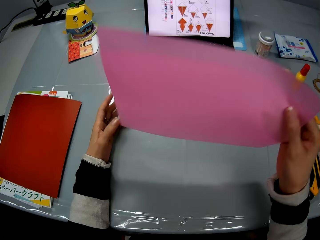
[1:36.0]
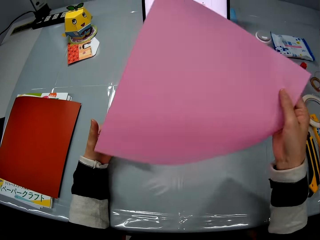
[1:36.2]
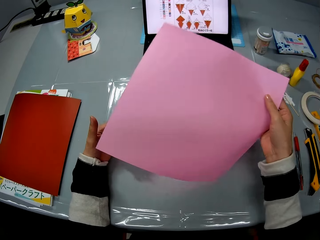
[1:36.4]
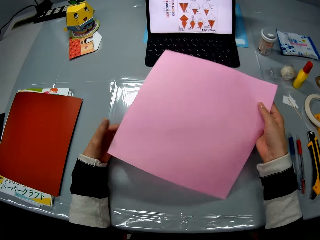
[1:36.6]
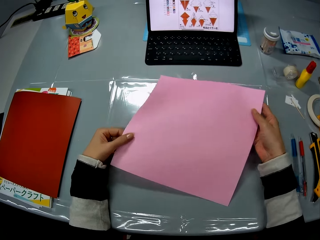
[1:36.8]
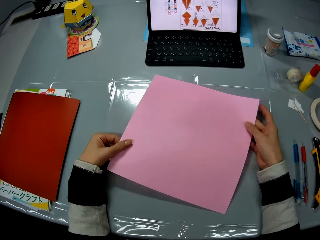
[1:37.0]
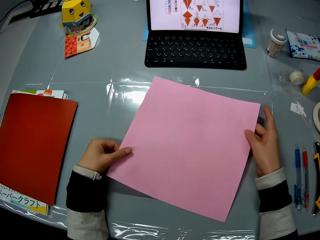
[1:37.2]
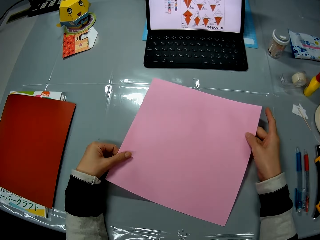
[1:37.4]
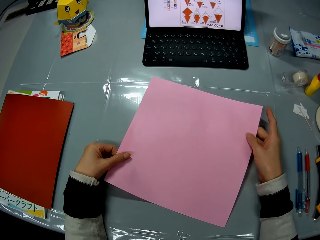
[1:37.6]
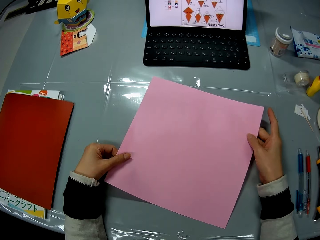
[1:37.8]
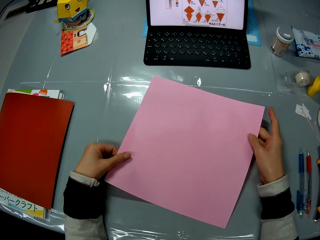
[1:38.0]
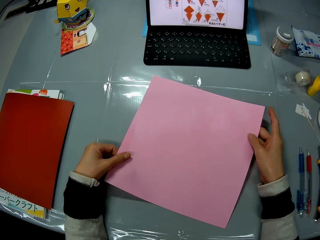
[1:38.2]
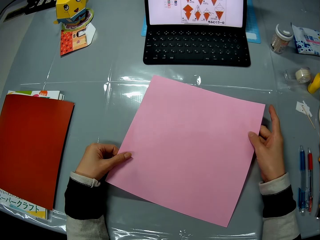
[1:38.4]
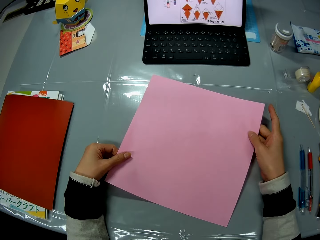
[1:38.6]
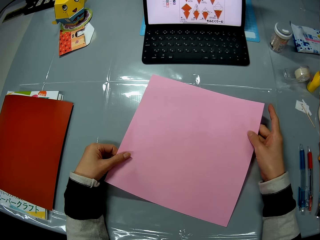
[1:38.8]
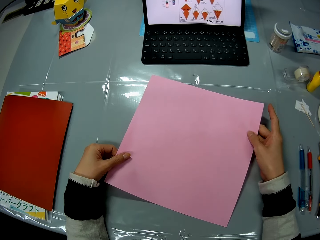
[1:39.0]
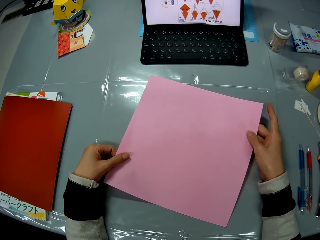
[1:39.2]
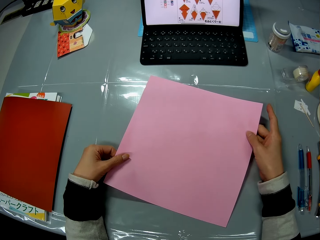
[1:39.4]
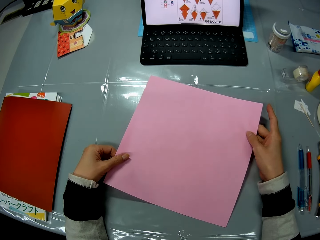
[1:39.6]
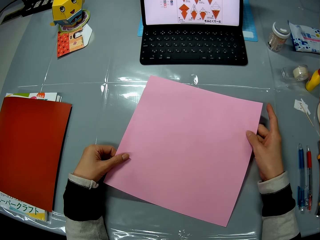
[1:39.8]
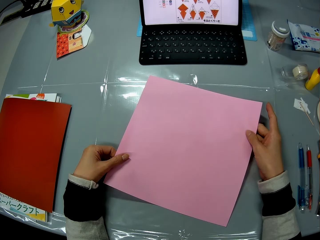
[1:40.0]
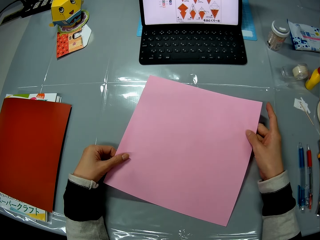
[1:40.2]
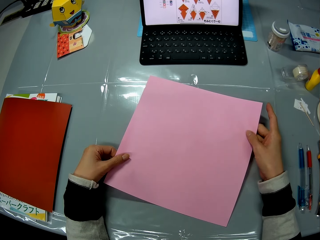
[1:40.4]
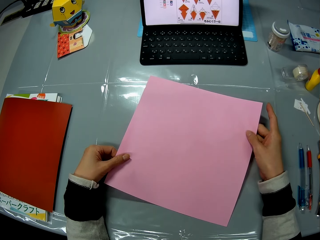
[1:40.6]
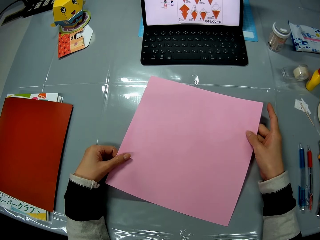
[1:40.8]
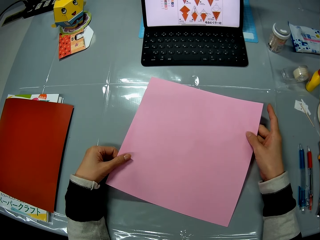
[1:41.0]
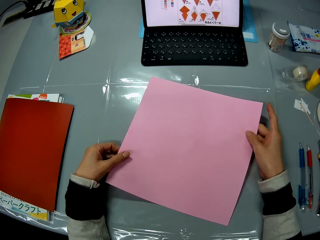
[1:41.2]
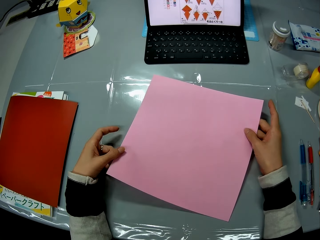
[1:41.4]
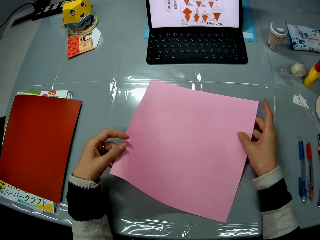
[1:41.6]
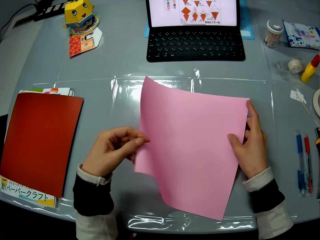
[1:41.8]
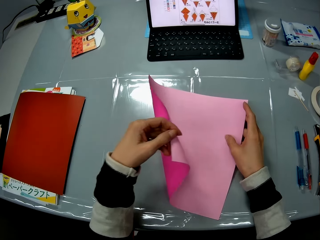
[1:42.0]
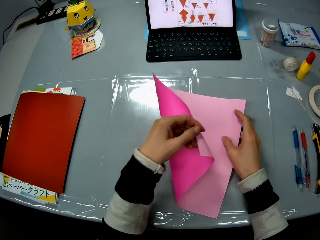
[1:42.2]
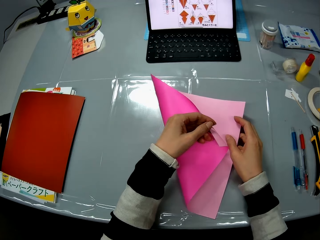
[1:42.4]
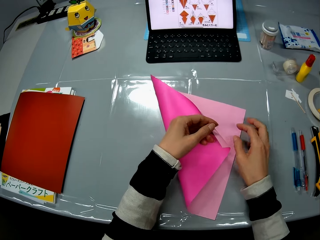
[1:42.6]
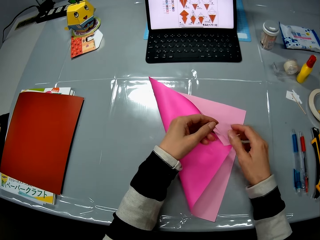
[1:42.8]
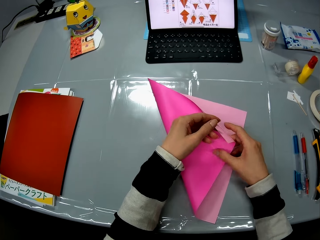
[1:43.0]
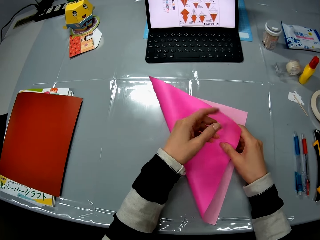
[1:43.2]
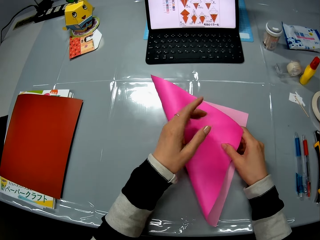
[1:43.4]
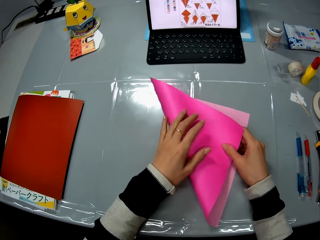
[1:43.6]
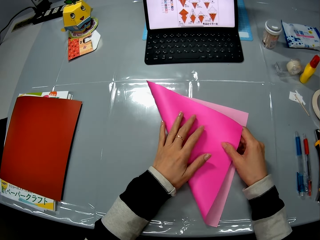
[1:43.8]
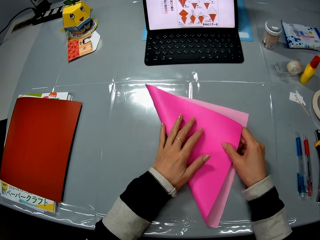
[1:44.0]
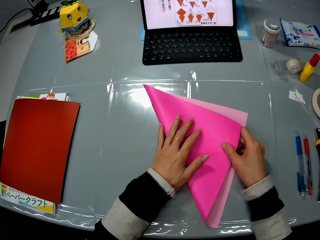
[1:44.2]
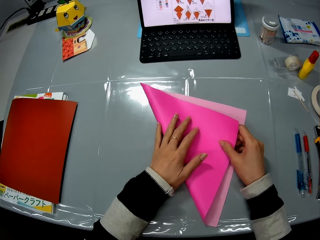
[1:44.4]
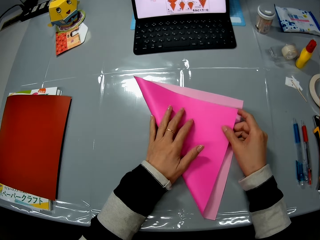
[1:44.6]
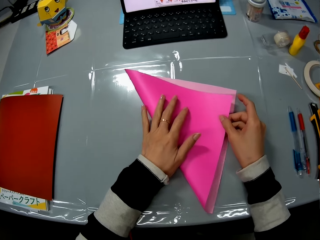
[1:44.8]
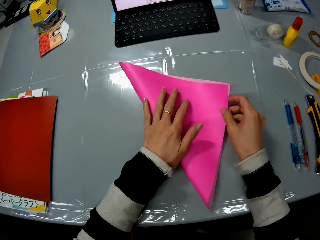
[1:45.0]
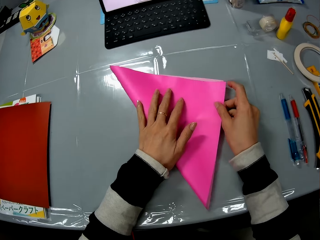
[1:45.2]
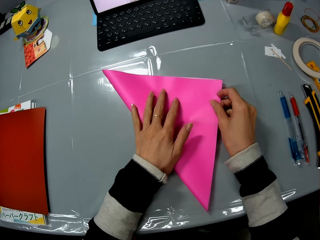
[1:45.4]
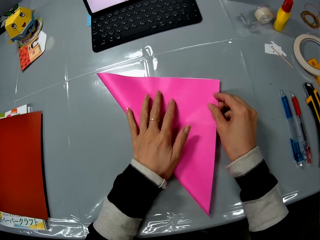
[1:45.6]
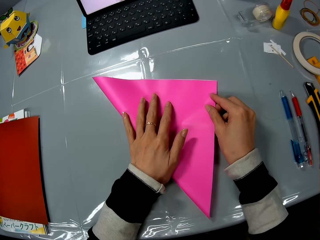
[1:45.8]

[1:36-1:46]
The camera wearer turns the pink sheet upside down on the table. She folds the pink sheet on the table with both her hands.

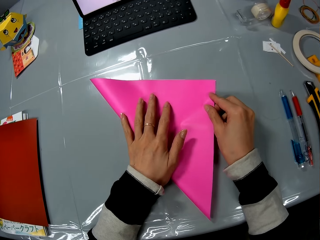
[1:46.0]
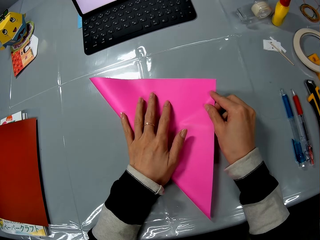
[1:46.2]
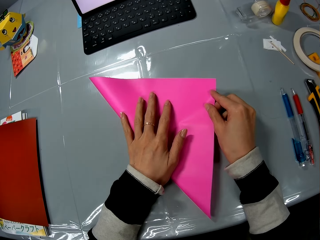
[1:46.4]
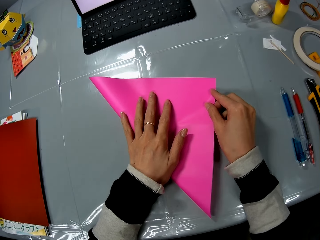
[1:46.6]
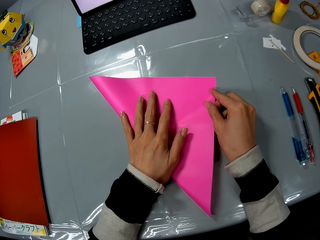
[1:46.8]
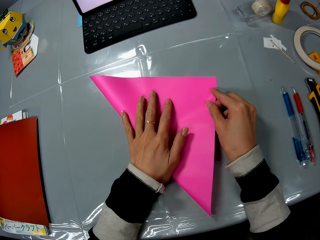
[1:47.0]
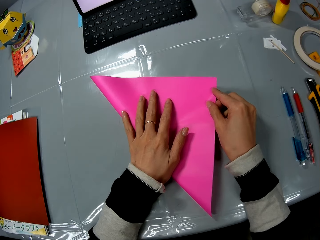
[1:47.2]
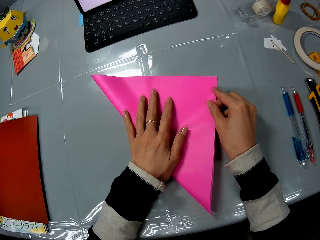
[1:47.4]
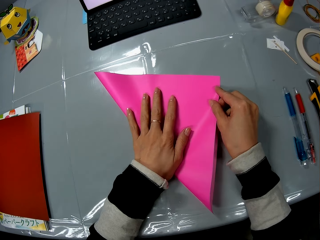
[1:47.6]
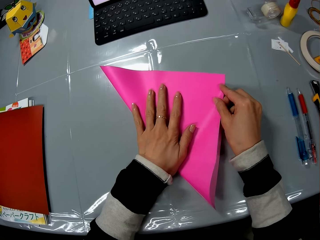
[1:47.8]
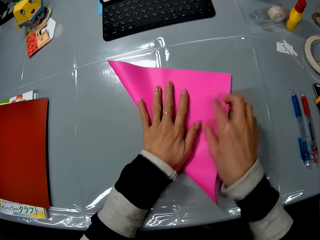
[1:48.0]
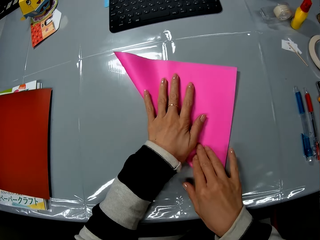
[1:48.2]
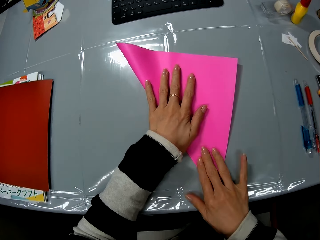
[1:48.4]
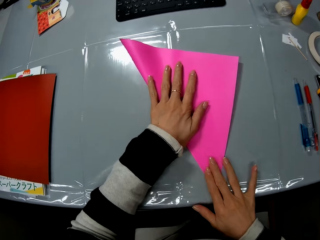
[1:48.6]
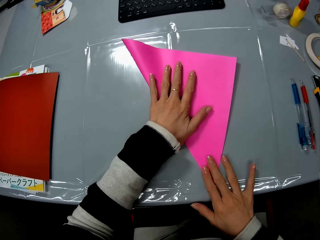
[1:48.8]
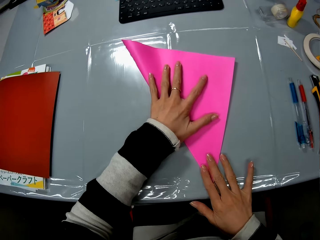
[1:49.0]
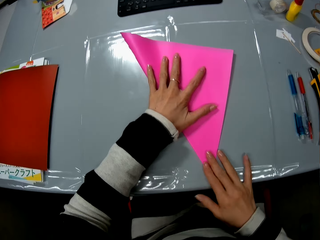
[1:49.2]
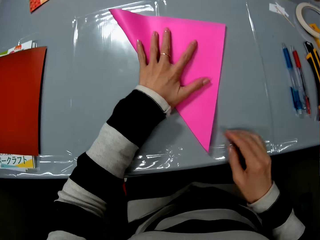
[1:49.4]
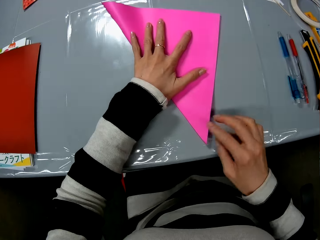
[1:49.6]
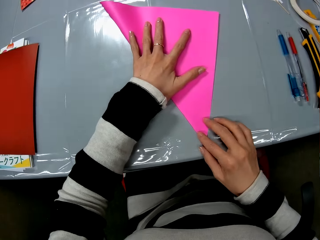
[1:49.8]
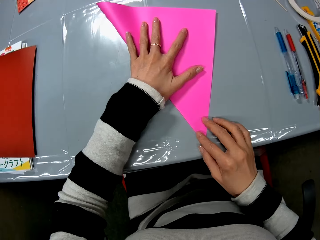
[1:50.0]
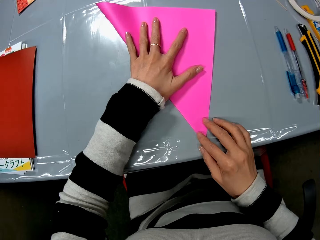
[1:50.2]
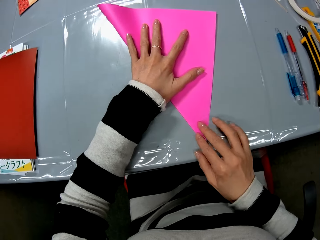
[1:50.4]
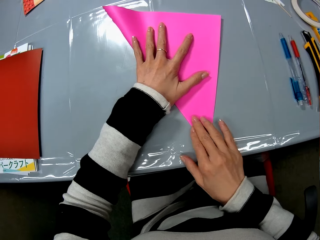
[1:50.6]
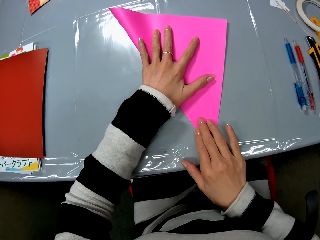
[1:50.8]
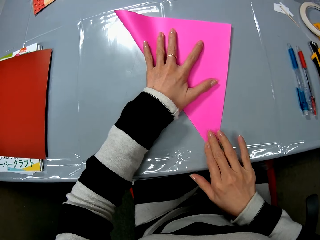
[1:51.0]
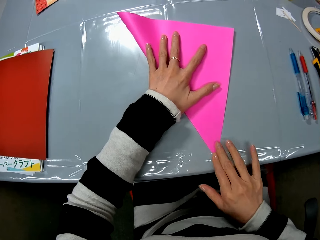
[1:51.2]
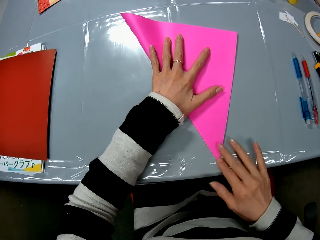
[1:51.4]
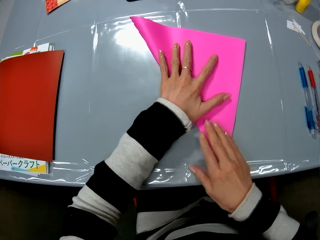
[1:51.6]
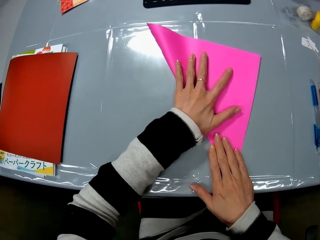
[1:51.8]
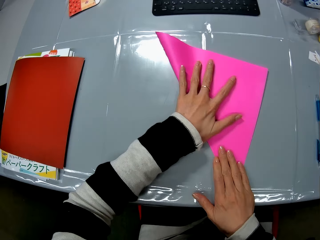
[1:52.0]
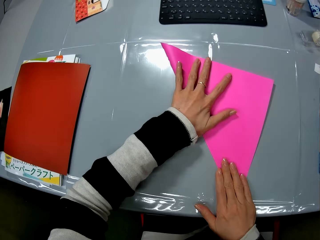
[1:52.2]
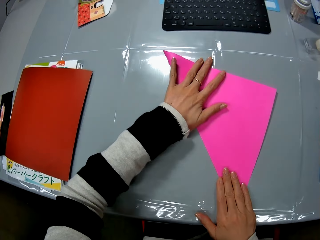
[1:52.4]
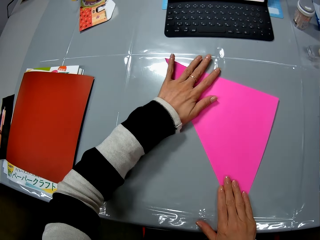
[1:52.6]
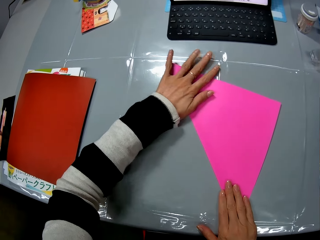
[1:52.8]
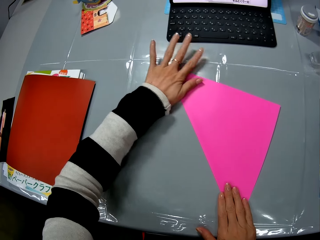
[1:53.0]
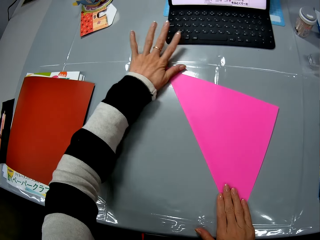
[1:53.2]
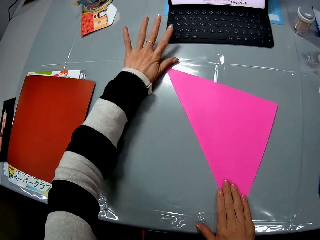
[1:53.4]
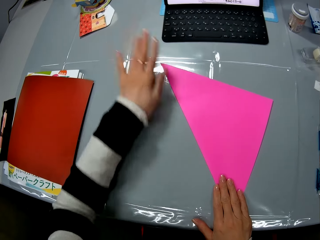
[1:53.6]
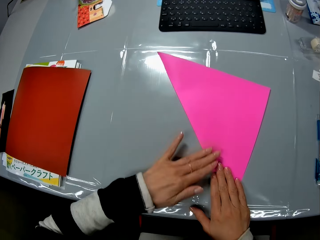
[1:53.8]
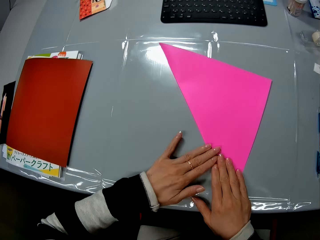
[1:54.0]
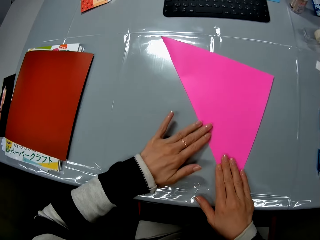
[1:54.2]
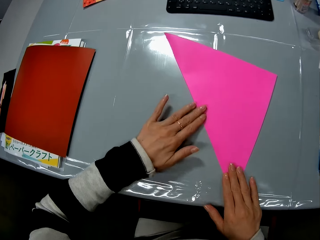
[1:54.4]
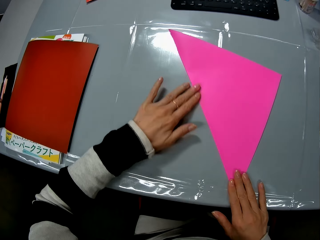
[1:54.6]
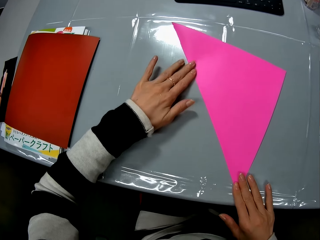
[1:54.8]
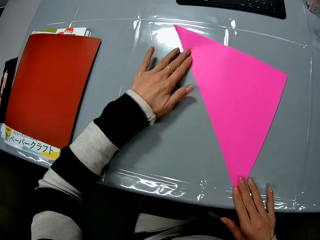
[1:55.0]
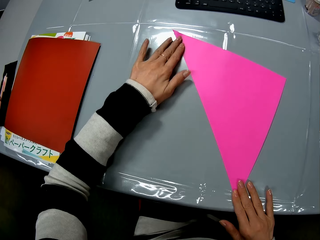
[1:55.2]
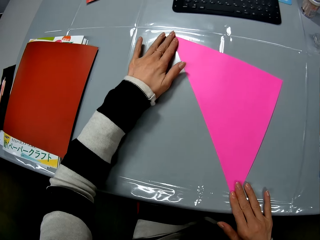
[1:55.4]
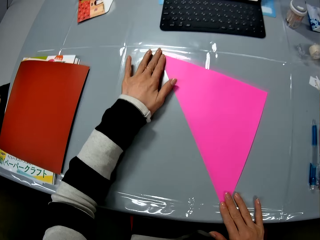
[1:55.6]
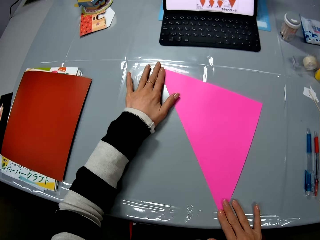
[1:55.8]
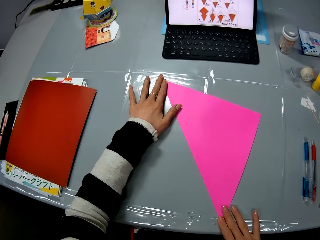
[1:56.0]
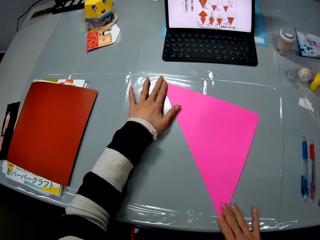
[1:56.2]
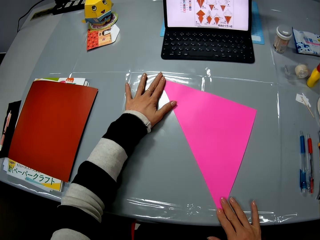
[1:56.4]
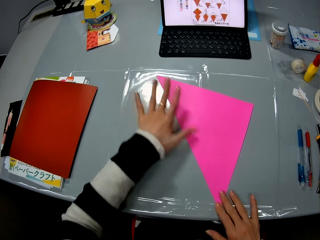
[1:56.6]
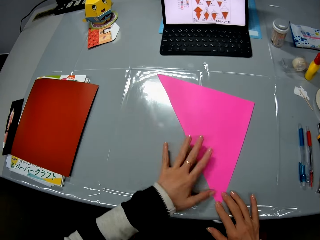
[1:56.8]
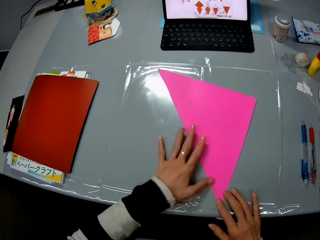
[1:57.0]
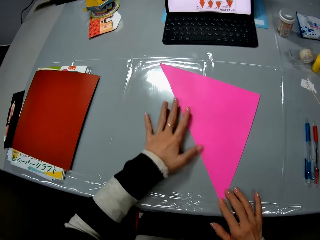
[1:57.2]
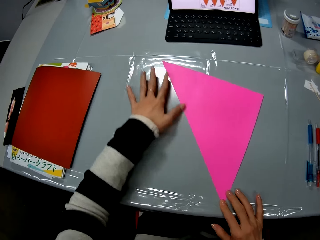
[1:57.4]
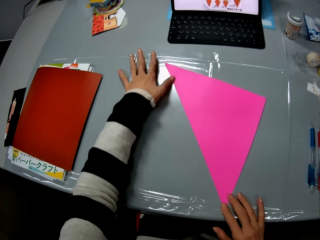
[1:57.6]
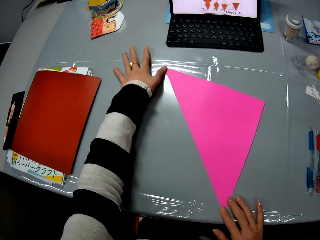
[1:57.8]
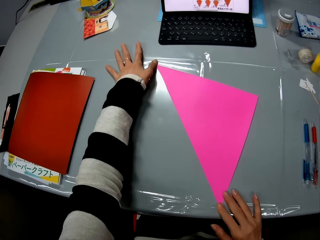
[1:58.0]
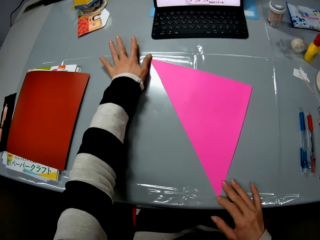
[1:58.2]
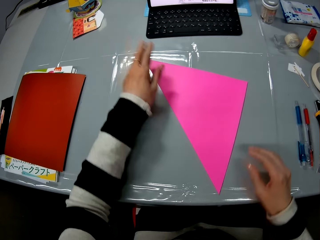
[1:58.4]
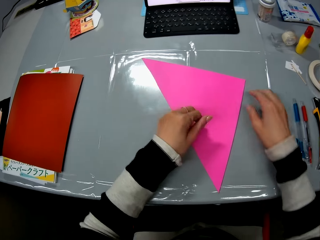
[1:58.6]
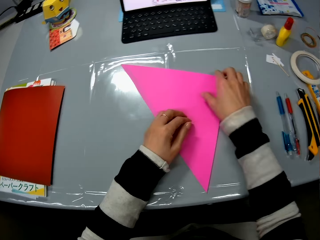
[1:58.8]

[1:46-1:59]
The camera wearer smoothens the edge of the pink sheet on the table with both her hands.
